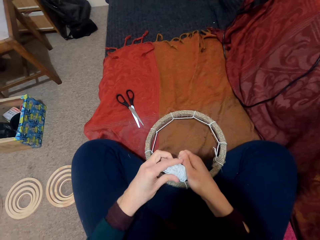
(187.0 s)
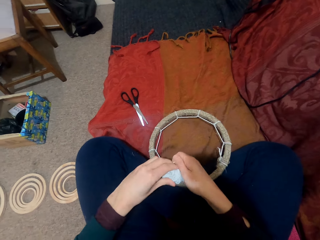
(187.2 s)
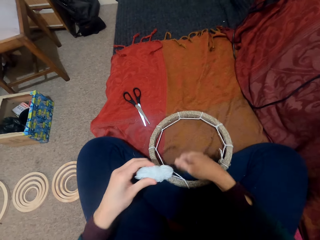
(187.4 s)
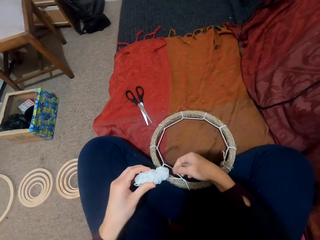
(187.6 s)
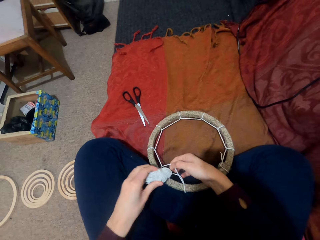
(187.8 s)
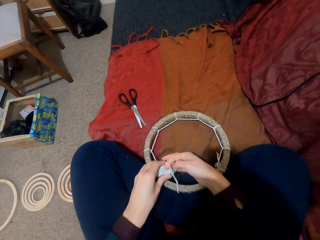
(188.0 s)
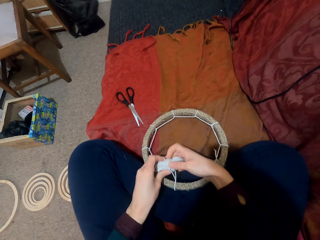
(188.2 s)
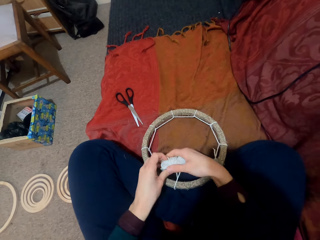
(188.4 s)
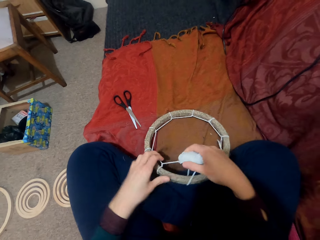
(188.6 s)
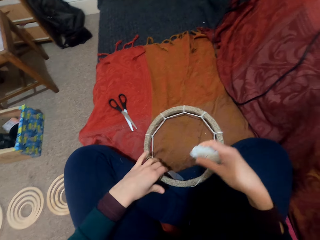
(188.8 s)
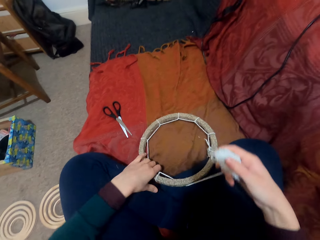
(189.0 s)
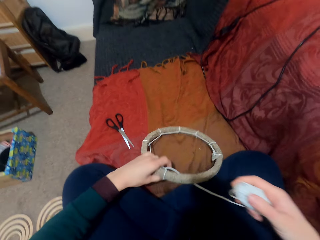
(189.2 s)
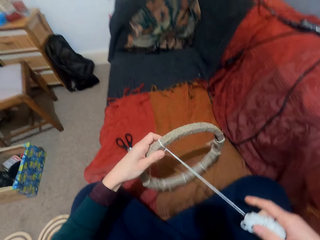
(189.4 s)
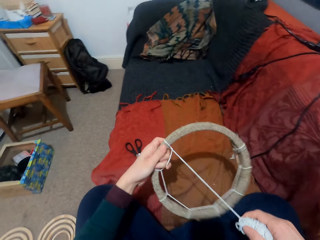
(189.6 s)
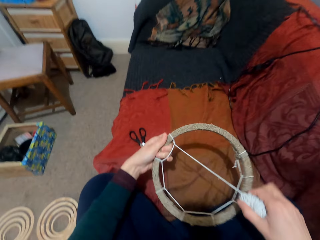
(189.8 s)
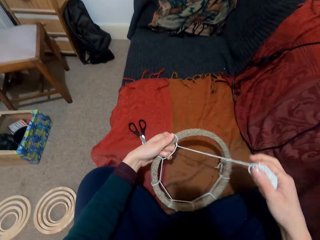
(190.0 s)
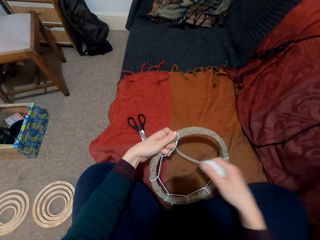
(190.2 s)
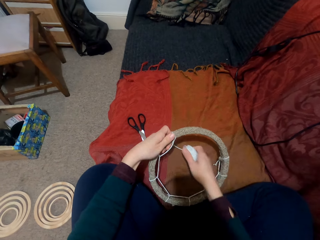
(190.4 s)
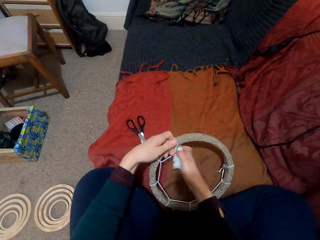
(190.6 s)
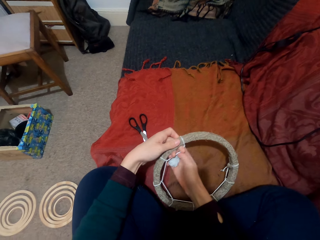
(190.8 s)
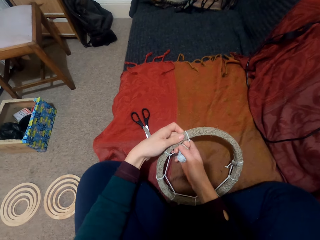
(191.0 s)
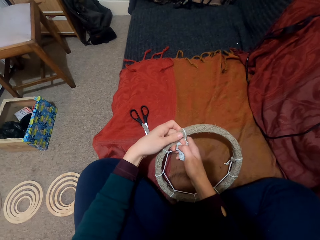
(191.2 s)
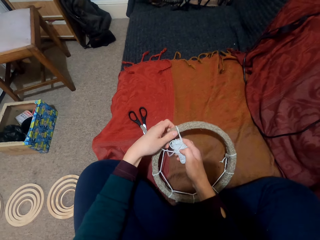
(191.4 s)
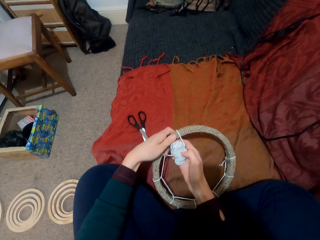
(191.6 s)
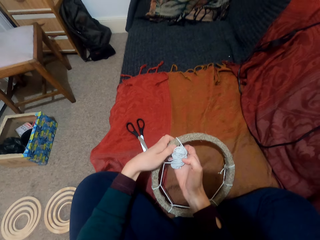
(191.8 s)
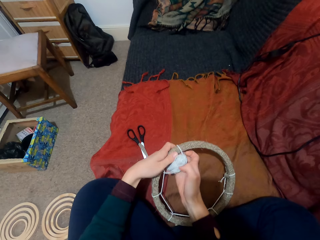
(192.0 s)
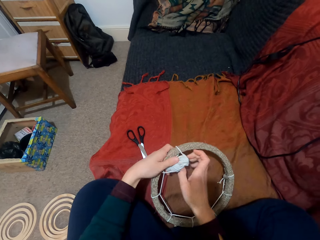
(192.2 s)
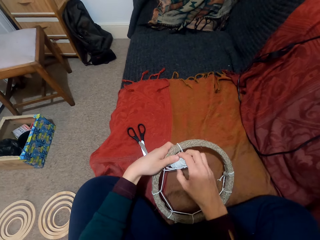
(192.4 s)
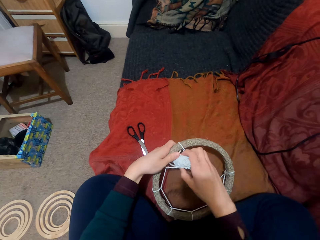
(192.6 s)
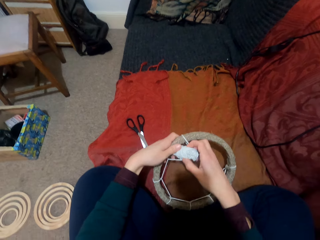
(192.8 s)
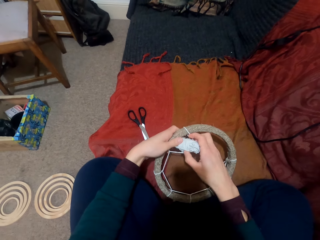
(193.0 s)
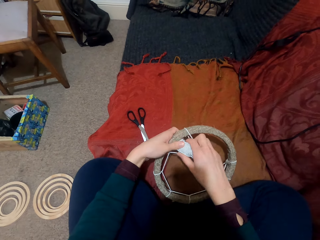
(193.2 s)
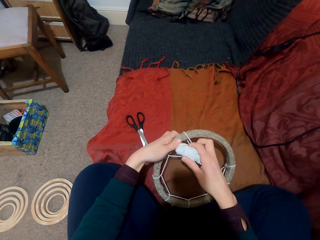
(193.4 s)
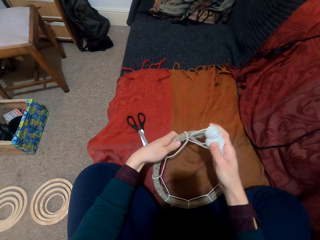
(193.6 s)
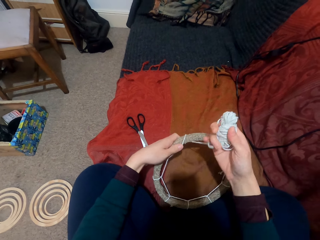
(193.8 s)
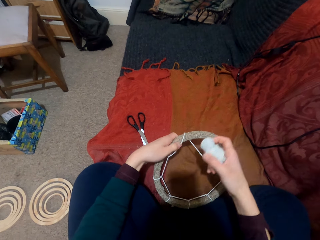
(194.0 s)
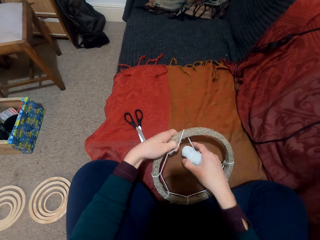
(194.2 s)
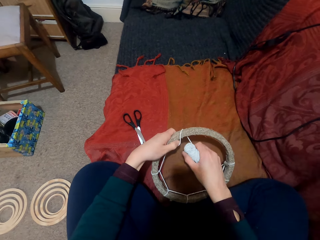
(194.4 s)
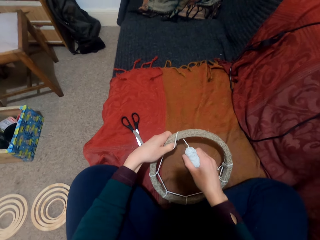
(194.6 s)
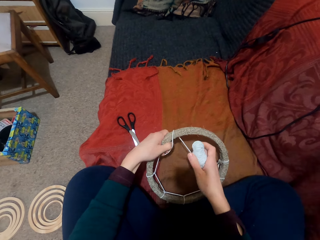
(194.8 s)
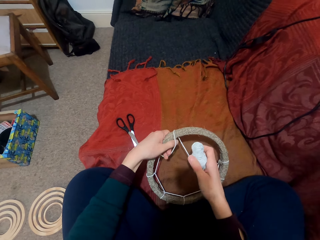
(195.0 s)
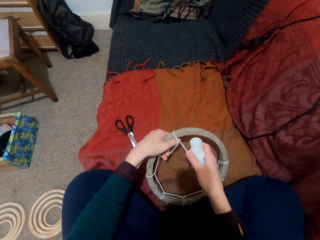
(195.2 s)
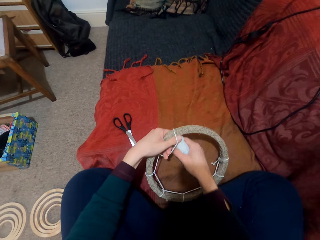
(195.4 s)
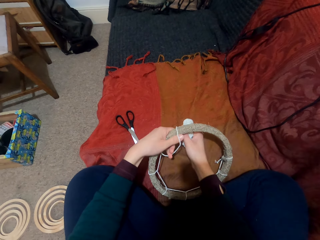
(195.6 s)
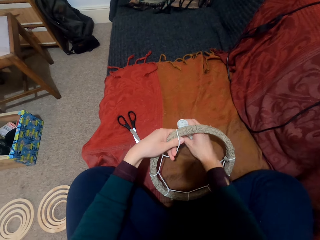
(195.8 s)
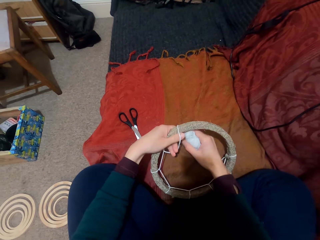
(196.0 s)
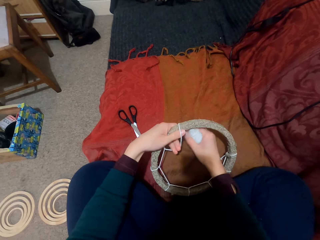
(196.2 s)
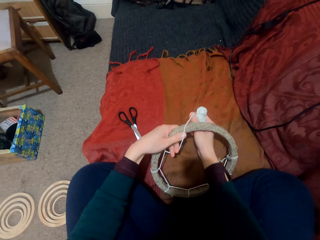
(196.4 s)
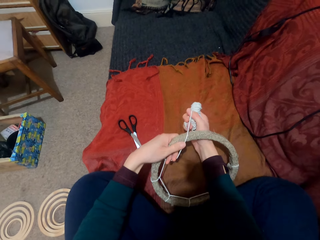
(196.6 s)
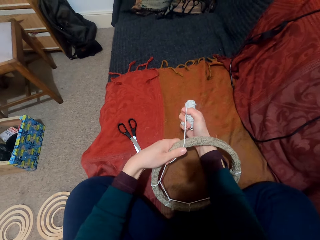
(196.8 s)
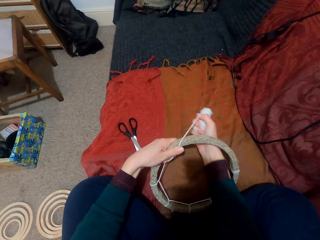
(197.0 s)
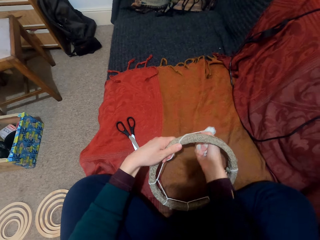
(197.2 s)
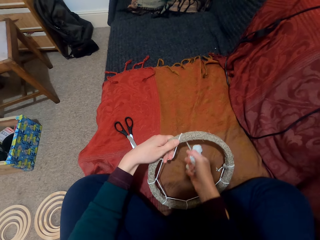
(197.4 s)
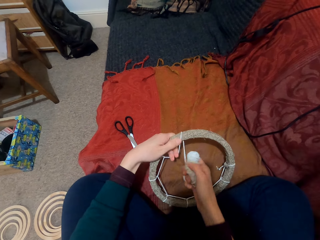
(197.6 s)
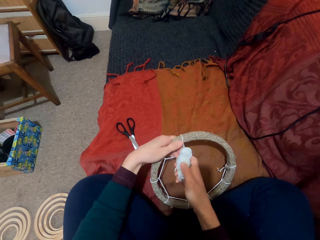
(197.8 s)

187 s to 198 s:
The camera wearer knits with hands. They untie the thread. They take the ring. They untie the thread.

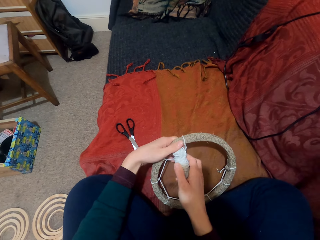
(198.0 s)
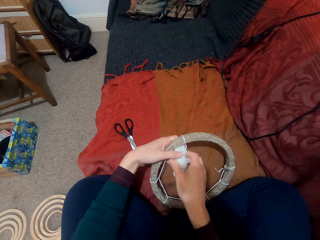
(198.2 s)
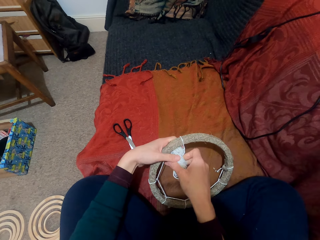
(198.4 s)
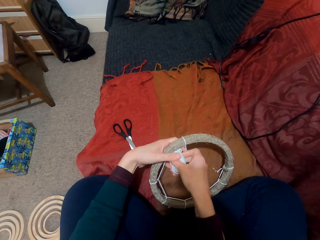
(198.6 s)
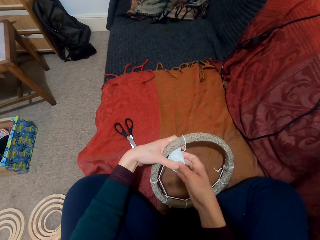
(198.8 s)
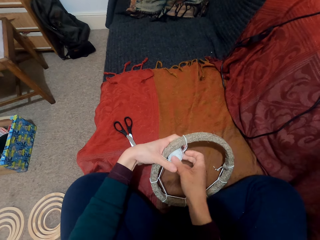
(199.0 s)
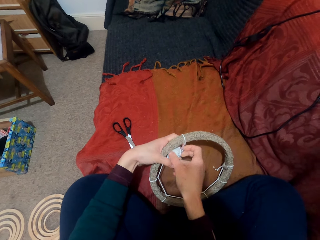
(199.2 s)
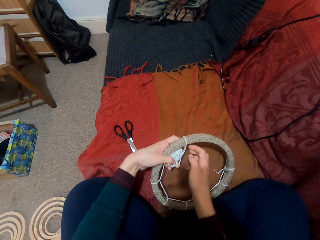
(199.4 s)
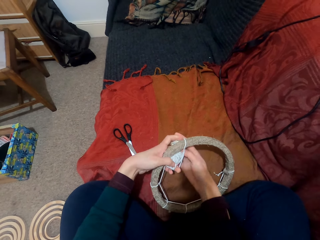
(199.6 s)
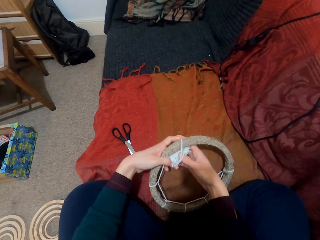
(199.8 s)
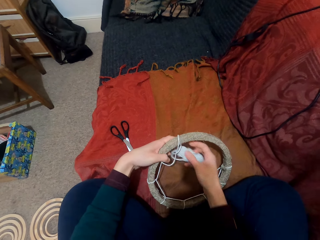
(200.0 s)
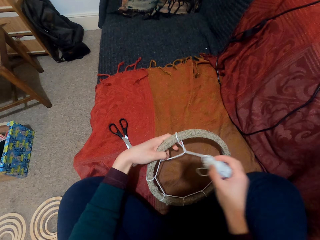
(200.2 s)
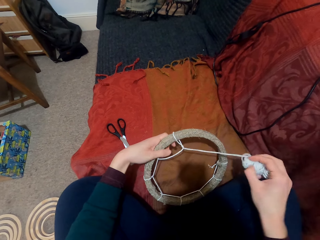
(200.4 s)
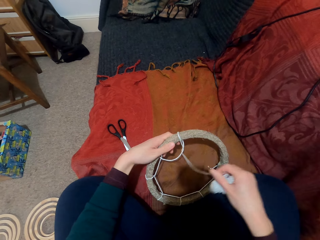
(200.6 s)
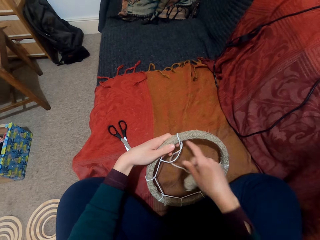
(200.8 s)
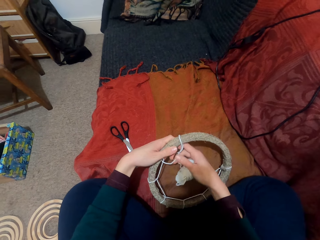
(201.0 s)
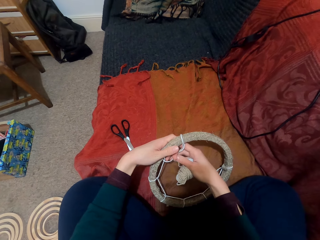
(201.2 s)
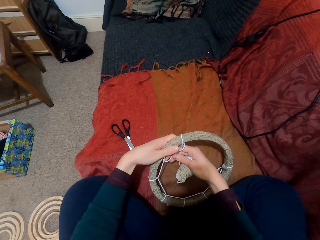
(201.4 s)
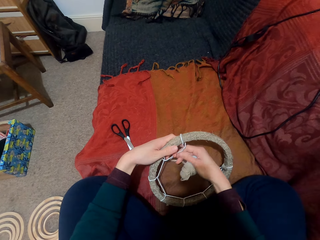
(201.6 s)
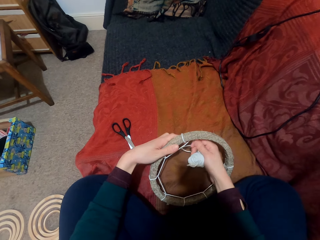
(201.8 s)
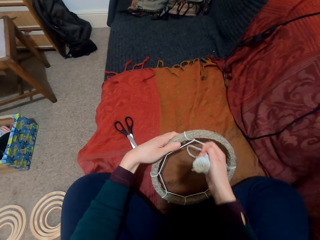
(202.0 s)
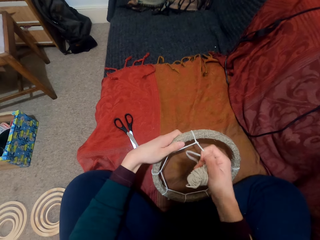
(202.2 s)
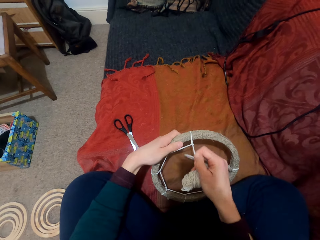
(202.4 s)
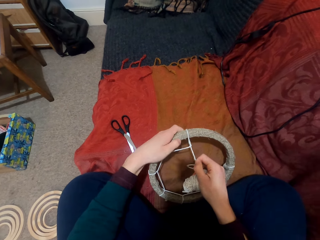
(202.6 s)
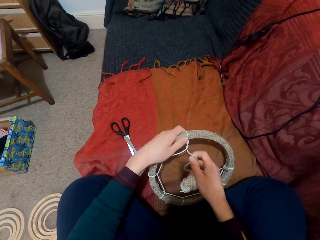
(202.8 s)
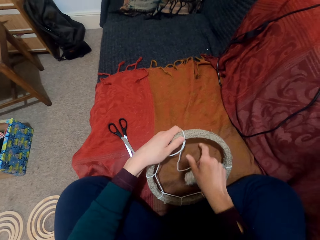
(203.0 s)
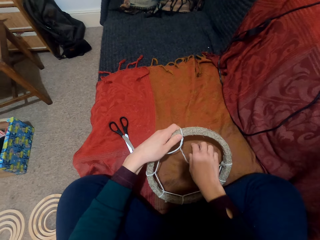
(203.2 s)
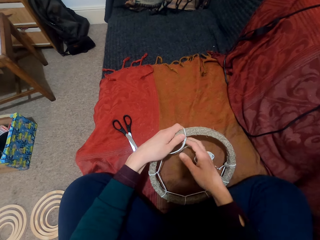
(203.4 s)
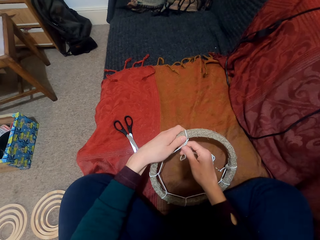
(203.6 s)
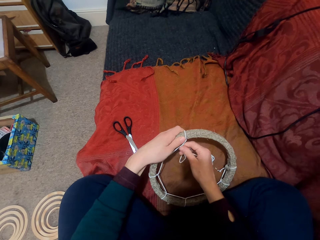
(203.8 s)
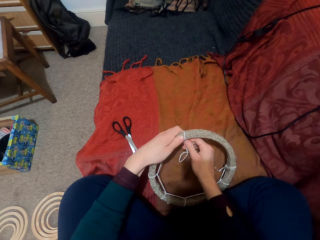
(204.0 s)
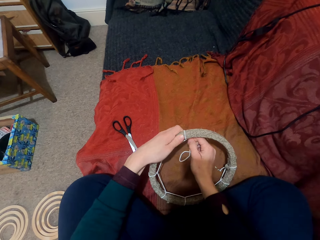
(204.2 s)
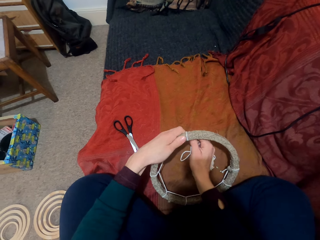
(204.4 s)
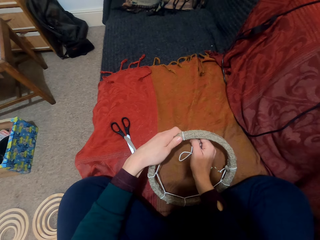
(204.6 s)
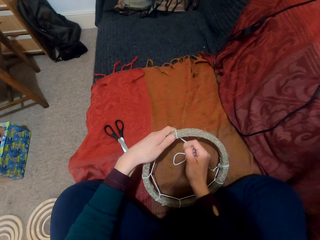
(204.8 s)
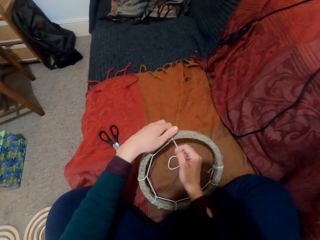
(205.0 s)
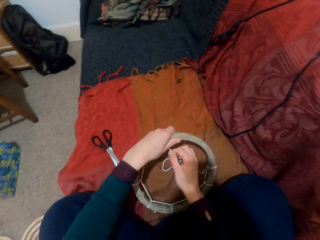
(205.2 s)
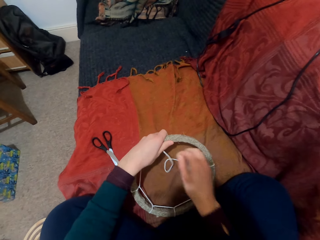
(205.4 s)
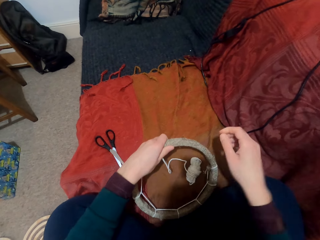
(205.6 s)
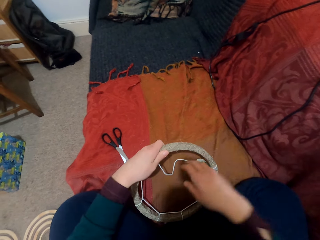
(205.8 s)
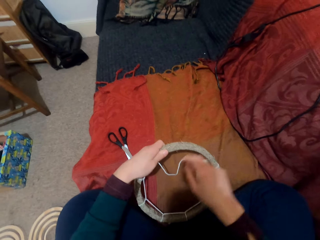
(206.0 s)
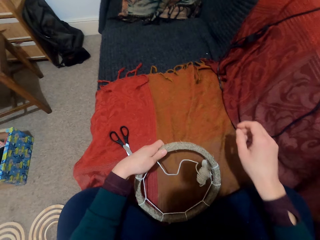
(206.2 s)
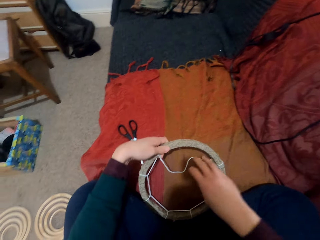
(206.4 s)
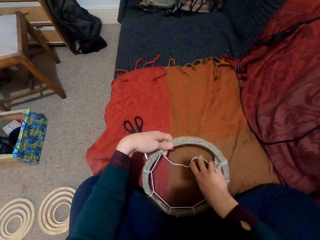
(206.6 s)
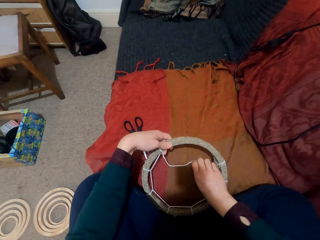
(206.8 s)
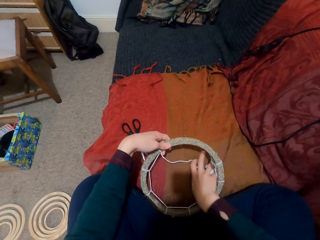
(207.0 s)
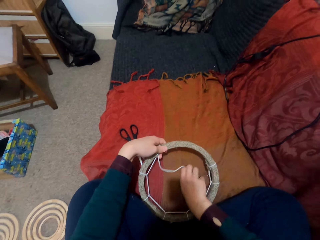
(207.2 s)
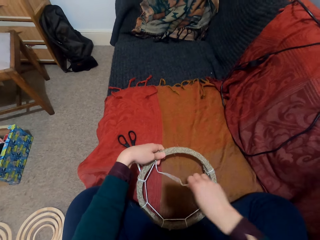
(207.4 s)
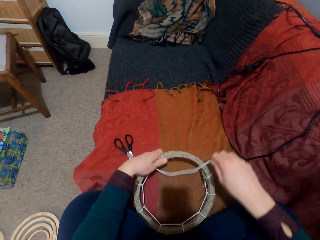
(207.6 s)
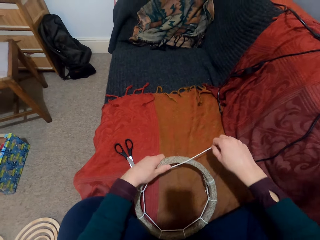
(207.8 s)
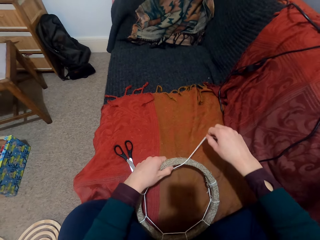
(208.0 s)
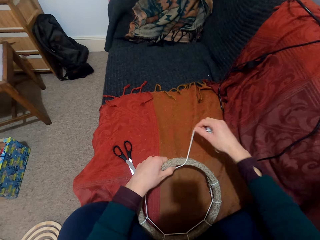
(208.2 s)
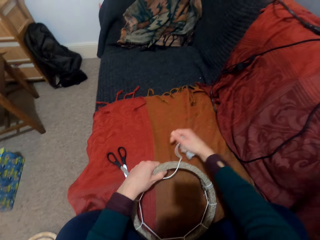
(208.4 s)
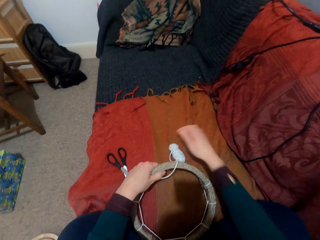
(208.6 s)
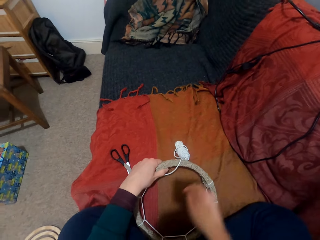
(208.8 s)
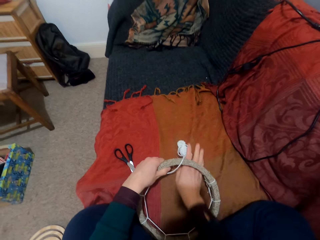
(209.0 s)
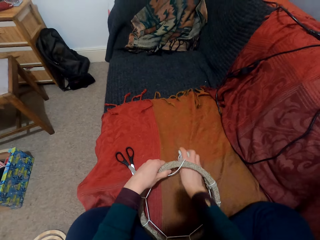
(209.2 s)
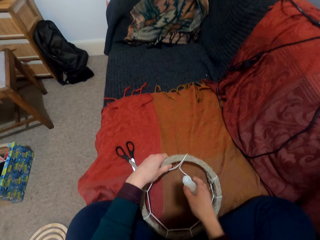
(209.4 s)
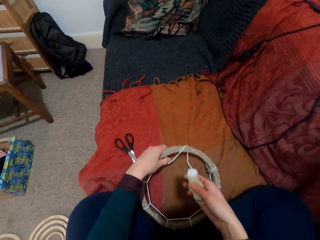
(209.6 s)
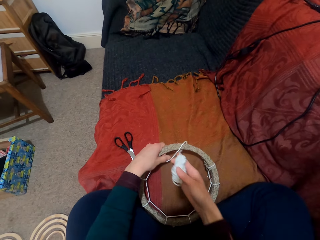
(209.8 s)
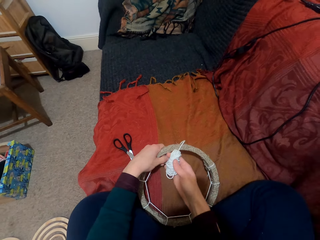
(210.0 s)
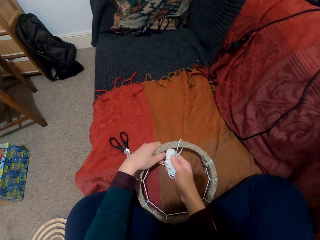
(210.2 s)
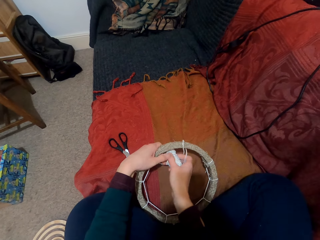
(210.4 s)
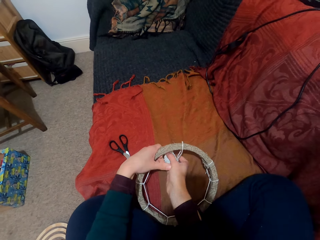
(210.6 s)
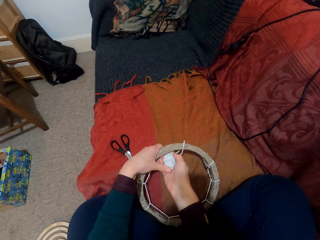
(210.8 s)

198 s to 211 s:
The camera wearer ties the thread on the ring. They take the thread. They put down the thread. They take the thread.
